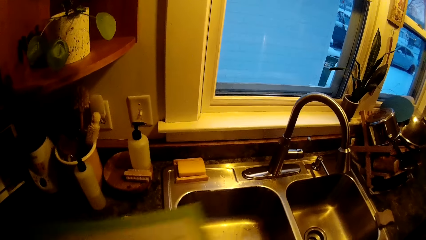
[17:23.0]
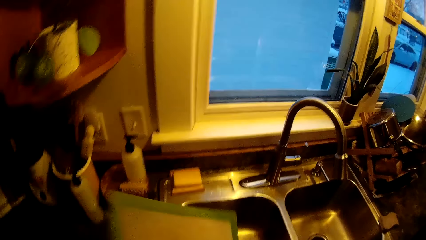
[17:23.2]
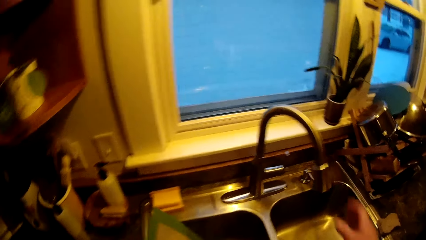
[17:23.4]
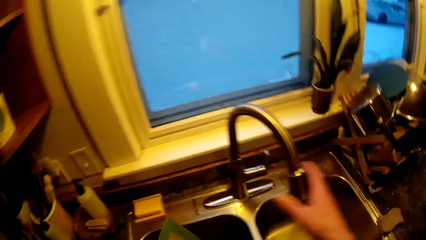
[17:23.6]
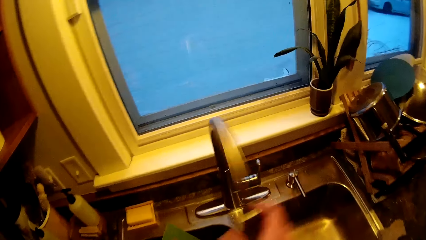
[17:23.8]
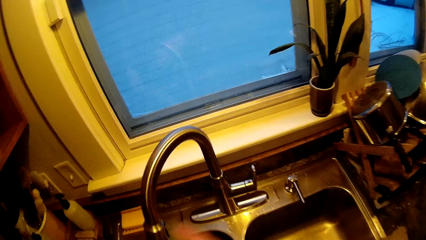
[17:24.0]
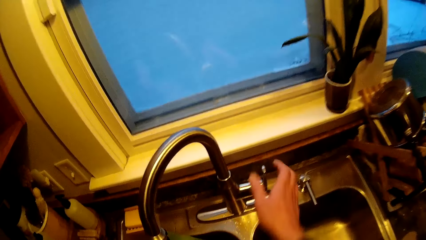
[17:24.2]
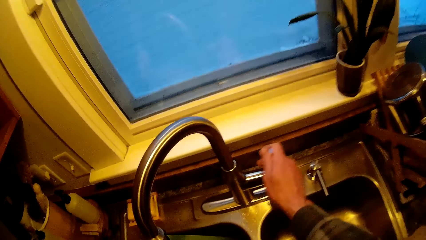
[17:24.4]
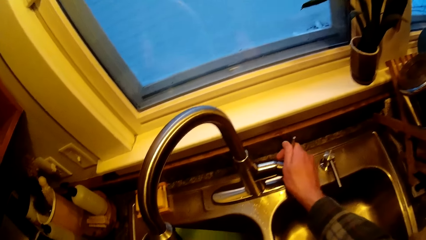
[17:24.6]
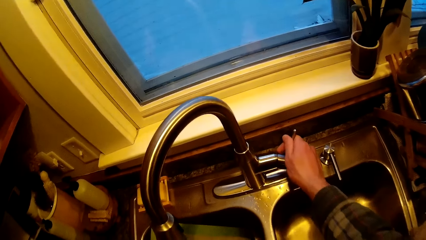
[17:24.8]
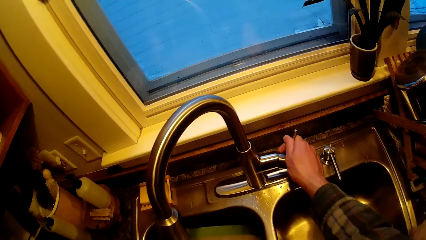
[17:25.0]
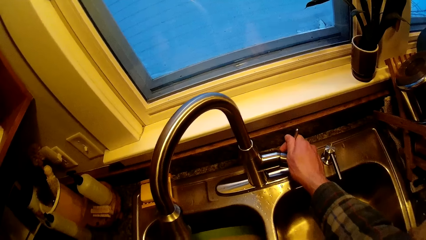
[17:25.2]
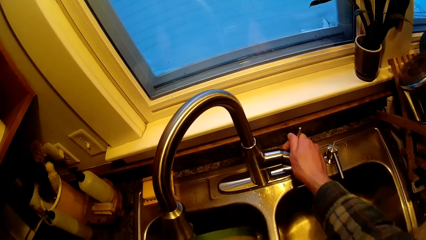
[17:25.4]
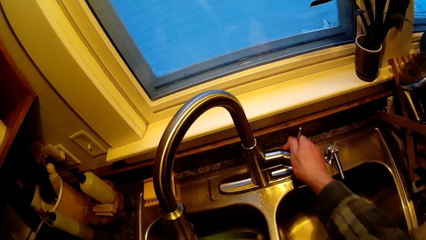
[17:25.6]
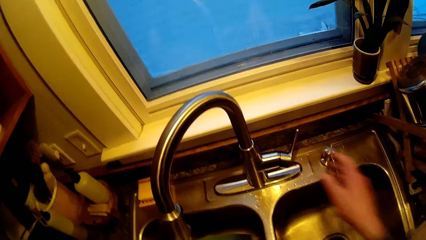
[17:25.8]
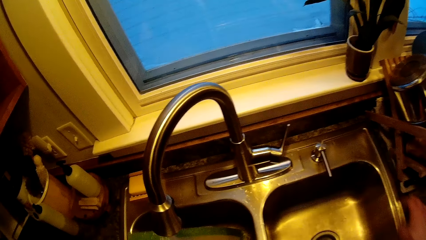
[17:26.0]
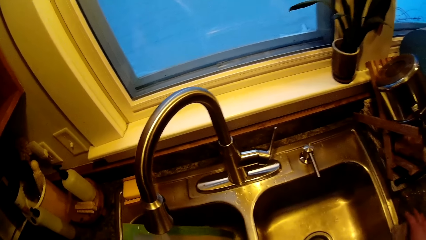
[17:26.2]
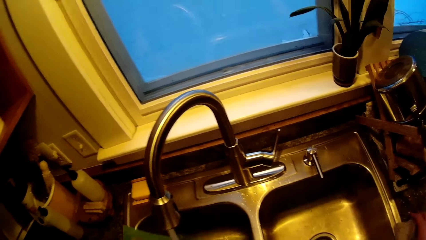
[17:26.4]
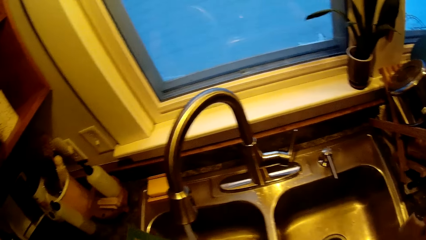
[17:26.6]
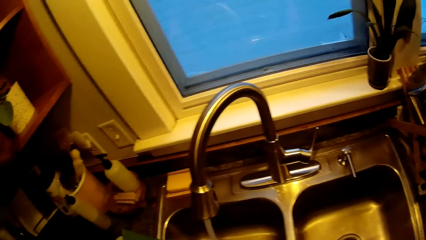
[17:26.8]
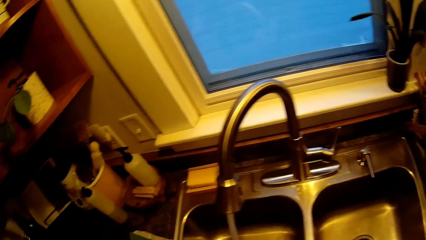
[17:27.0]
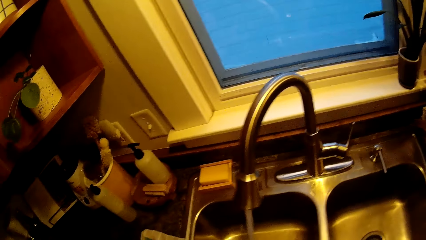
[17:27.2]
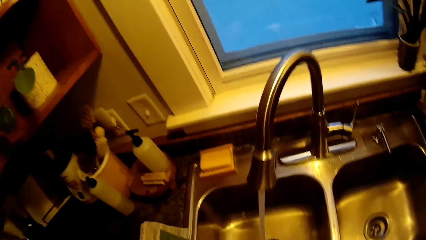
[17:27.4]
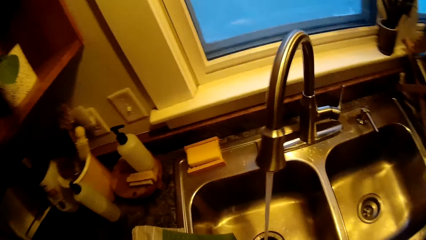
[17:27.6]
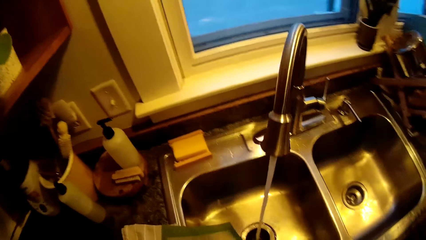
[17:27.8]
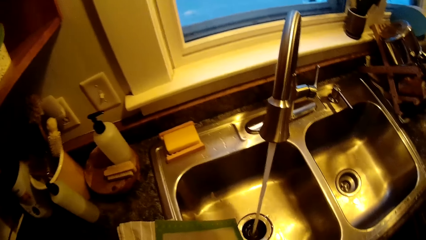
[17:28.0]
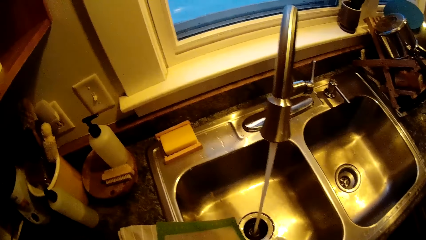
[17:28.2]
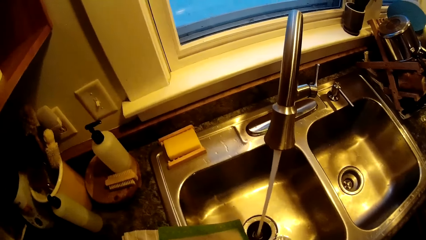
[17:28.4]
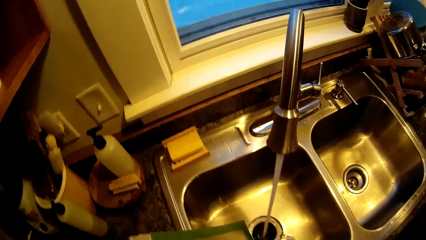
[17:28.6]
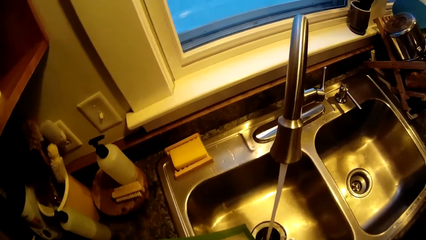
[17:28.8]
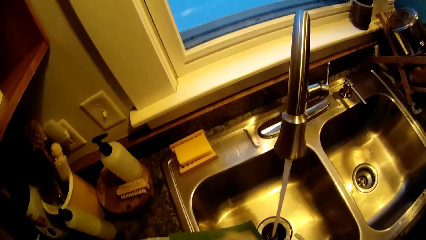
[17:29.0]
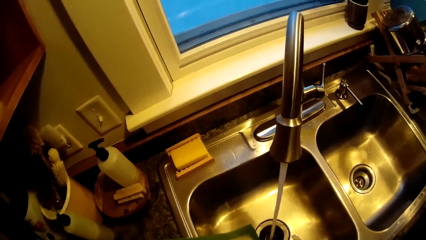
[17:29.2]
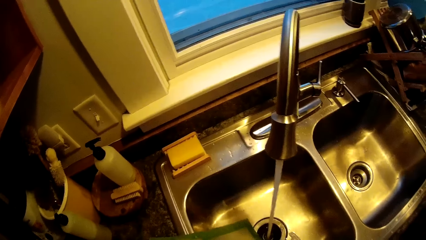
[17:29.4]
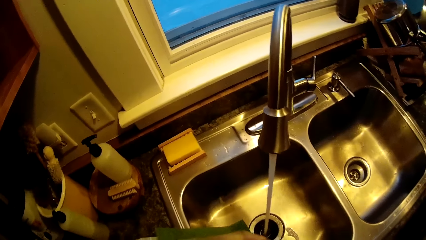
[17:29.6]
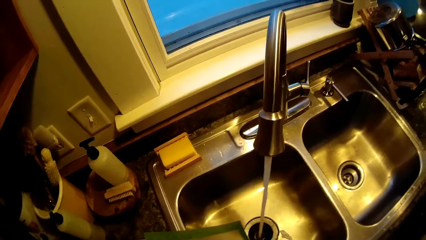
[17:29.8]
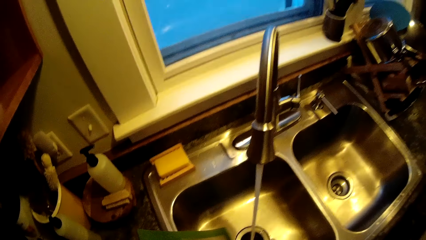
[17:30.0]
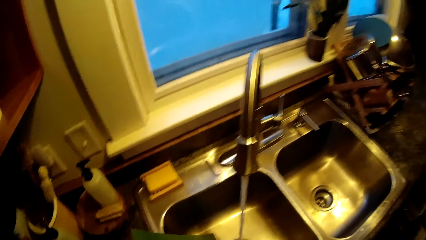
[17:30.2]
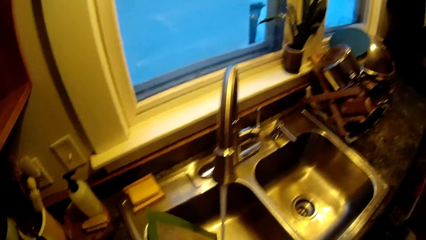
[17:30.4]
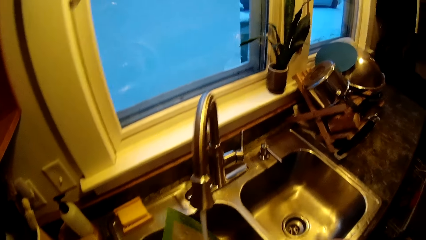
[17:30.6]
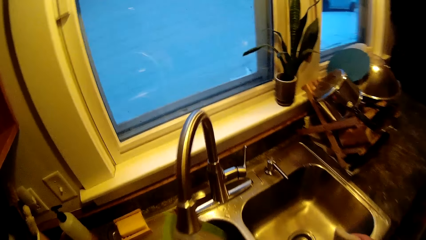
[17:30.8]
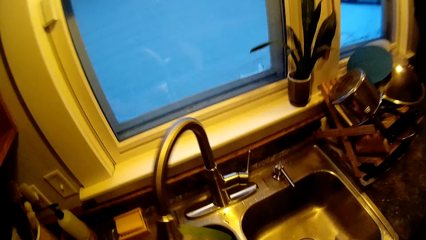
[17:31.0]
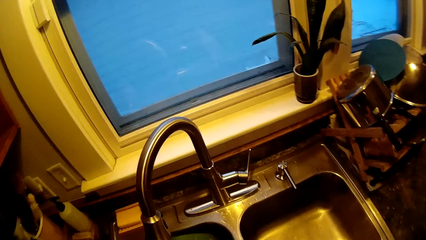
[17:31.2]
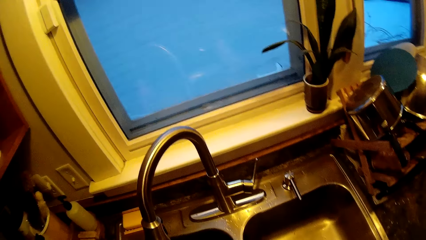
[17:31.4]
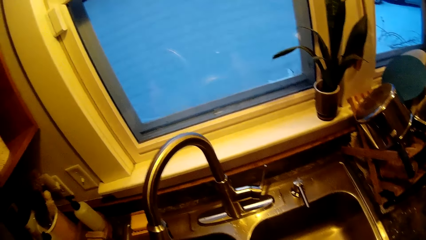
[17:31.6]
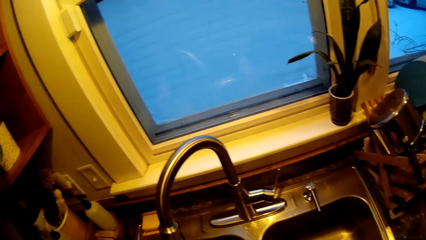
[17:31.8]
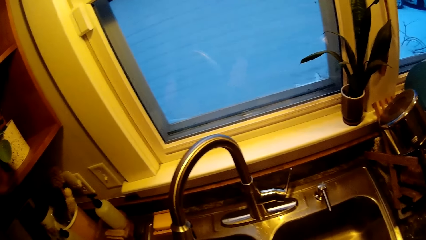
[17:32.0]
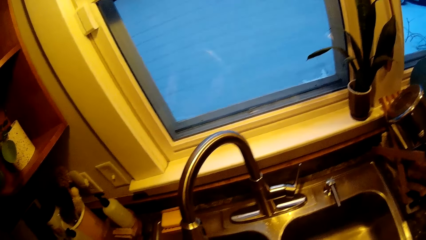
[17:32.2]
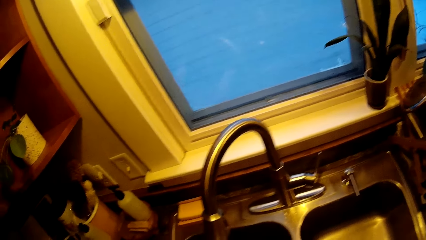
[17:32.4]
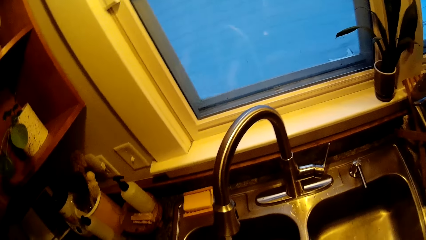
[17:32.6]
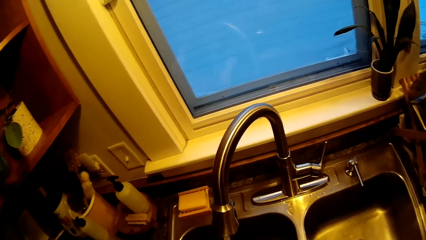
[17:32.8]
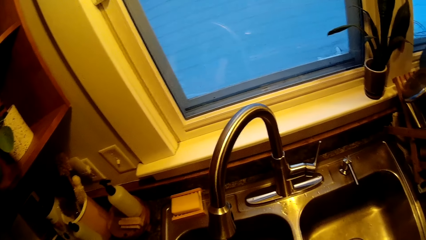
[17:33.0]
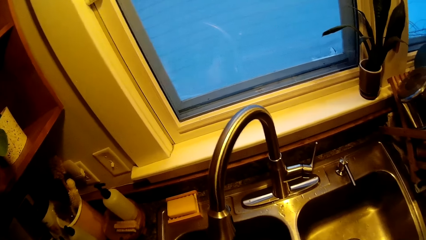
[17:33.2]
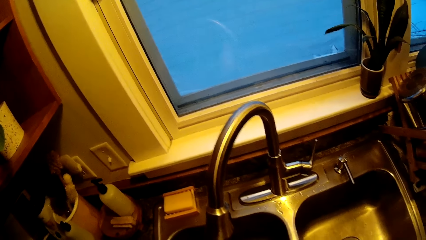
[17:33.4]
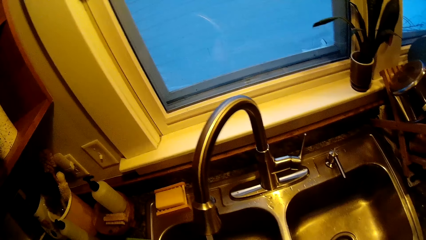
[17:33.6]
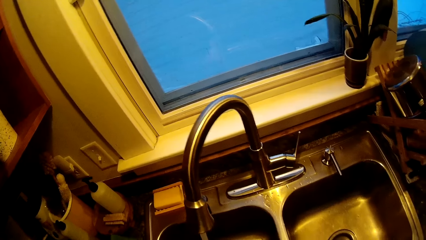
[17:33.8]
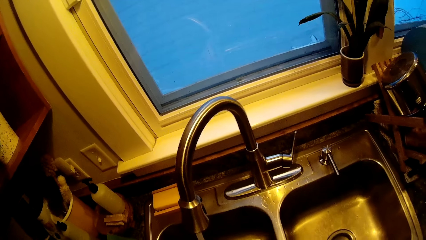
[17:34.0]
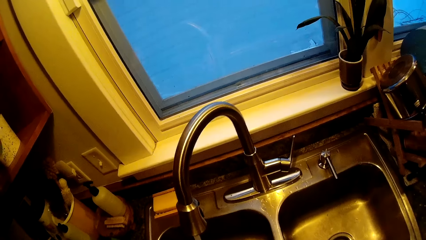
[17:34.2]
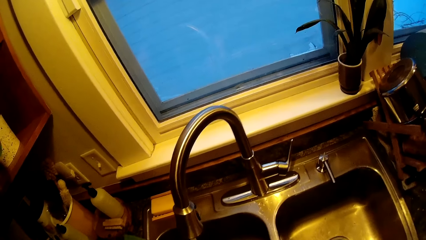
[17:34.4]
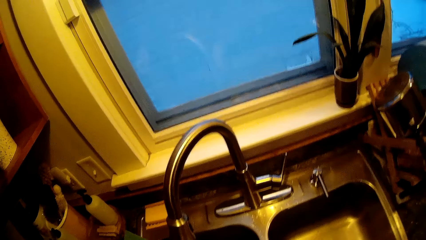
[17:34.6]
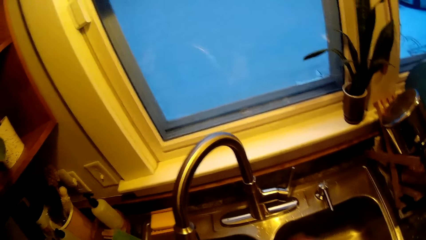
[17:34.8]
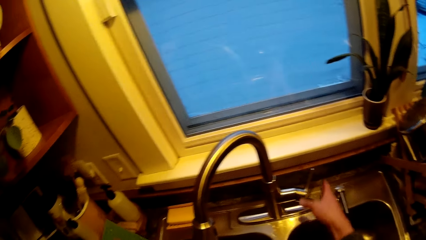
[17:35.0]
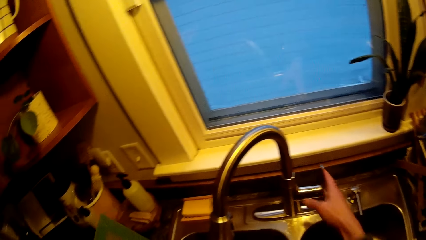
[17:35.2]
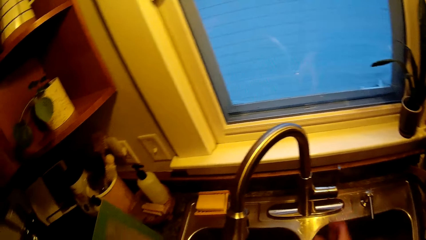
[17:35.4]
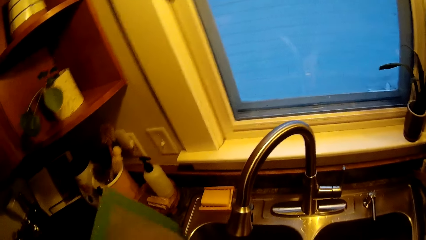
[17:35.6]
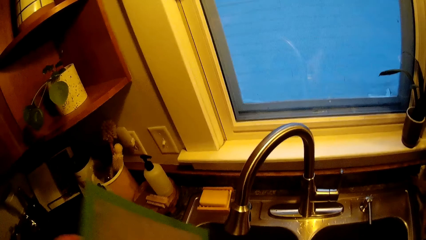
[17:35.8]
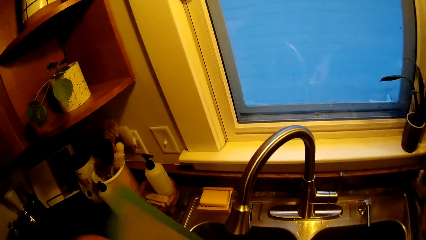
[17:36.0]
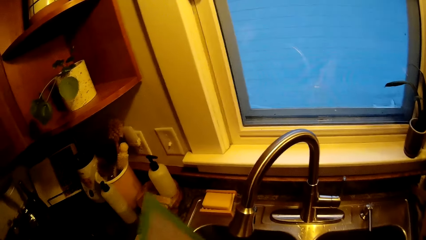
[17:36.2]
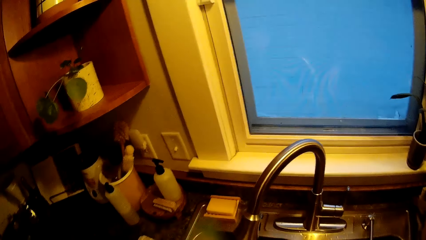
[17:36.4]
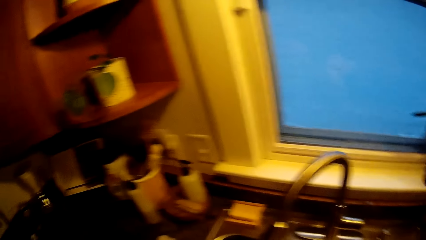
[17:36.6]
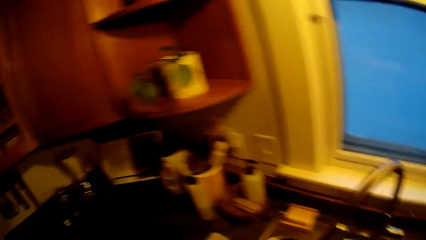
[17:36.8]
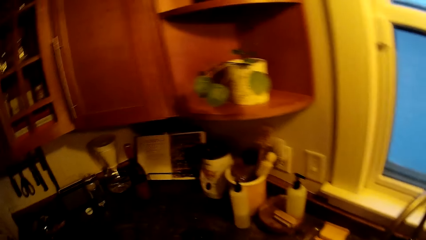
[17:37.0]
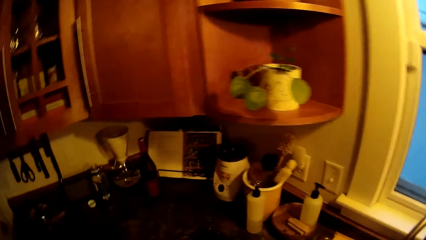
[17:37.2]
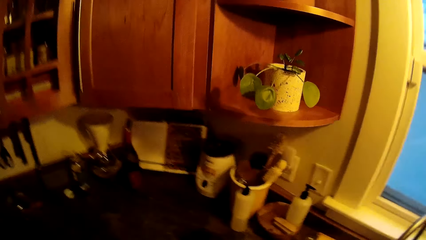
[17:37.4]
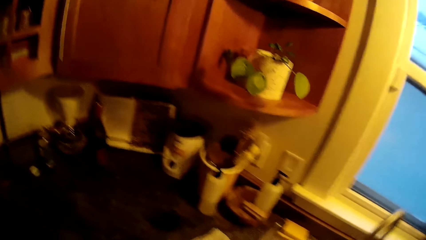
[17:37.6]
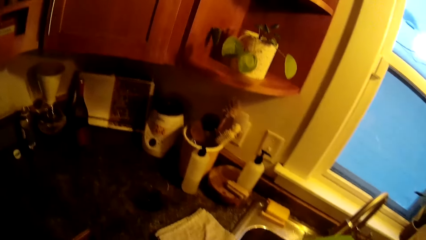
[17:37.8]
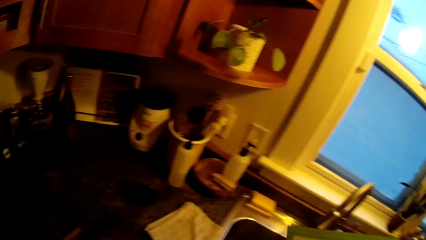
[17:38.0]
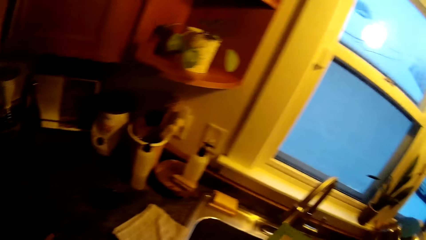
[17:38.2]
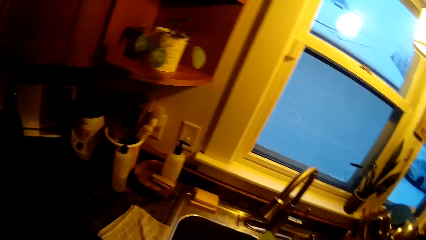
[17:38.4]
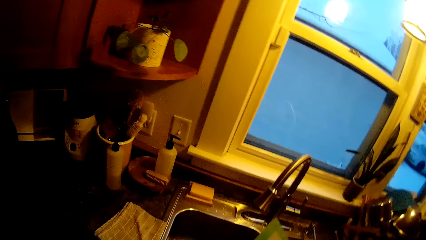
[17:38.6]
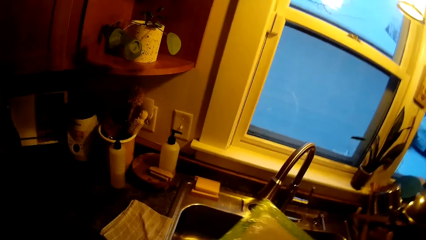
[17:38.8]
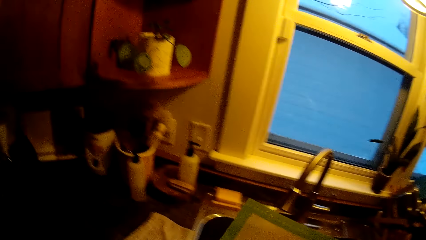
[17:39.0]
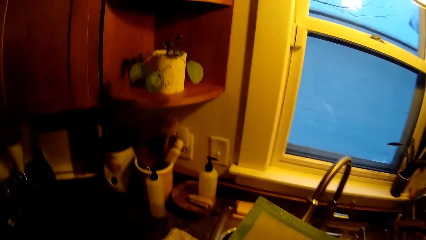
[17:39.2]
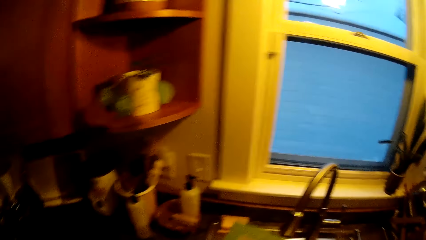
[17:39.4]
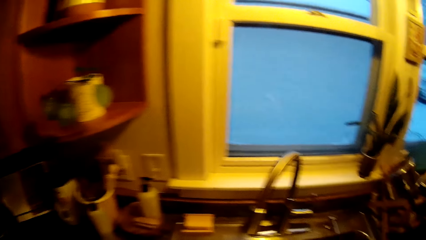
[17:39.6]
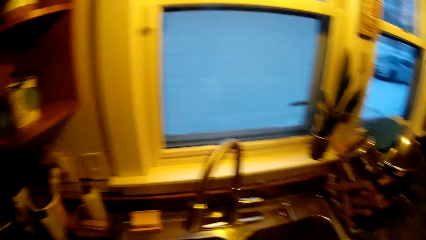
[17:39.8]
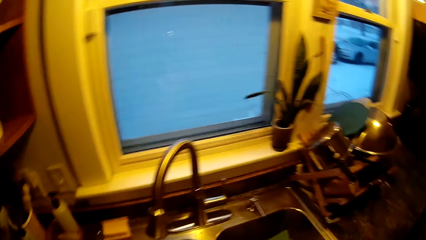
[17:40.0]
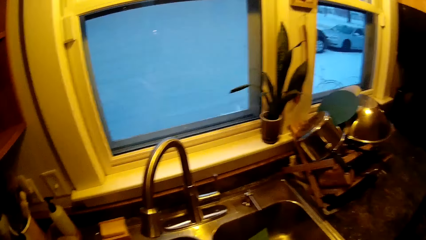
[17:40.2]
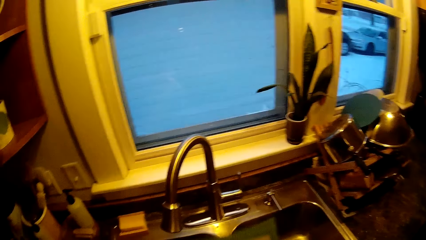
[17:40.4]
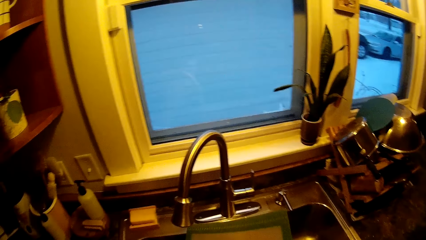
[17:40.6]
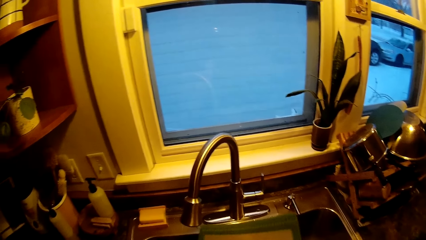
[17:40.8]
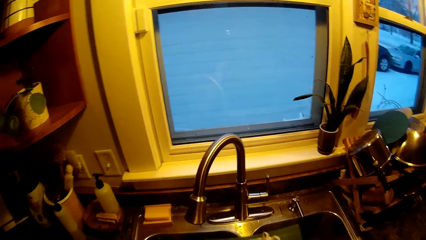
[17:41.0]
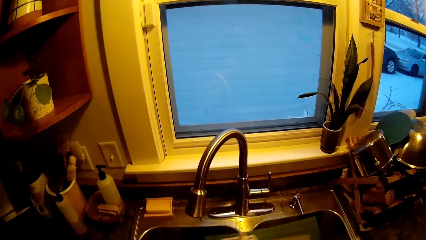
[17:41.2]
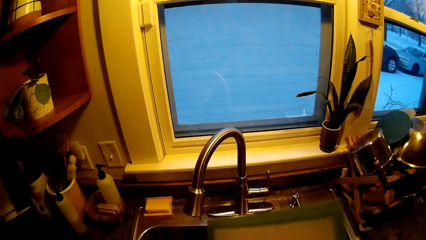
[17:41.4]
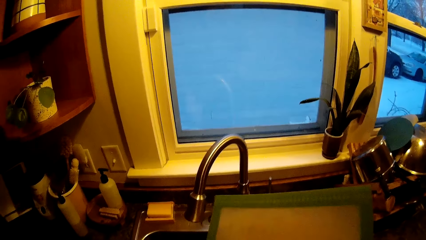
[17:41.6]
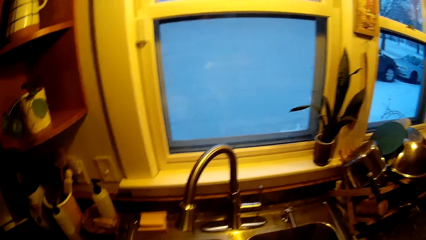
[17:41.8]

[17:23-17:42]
The camera wearer swerves the tap with his right hand. He turns on the tap on the kitchen sink with his right hand. He washes something. He picks up the sponge with his right hand from the kitchen countertop. He wipes a table mat with the sponge in his right hand. He holds the table mat in his left hand. He turns off the tap on the kitchen sink with his right hand. He washes.
